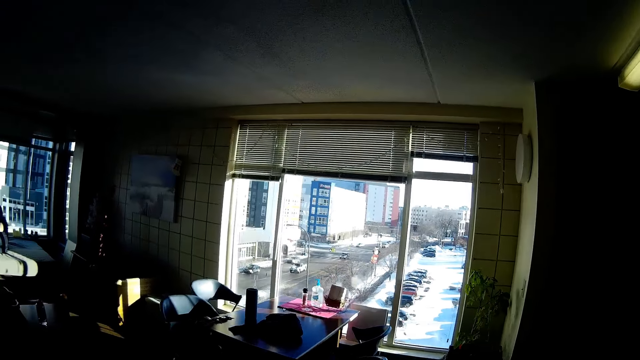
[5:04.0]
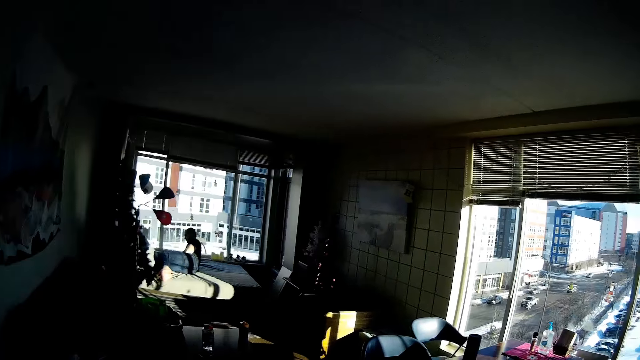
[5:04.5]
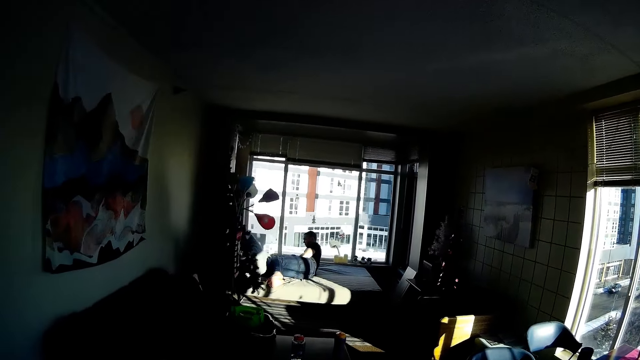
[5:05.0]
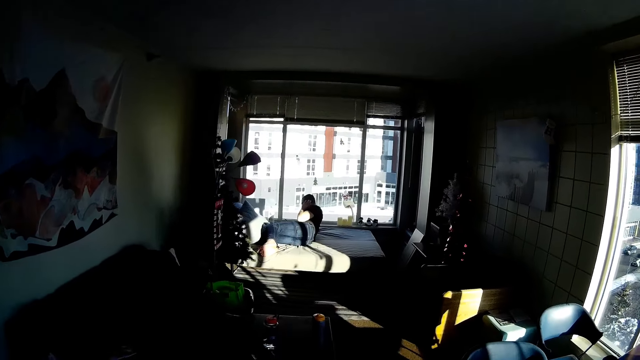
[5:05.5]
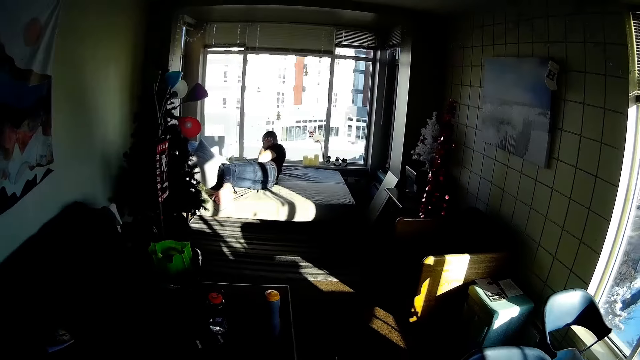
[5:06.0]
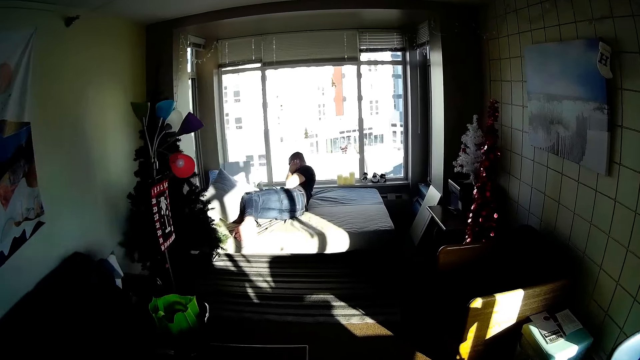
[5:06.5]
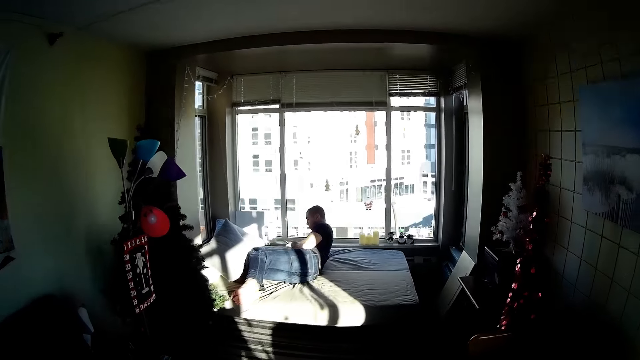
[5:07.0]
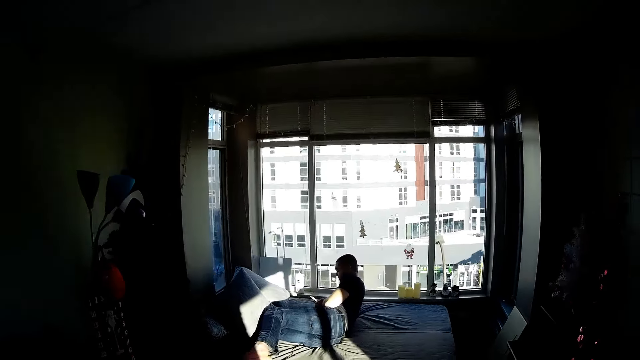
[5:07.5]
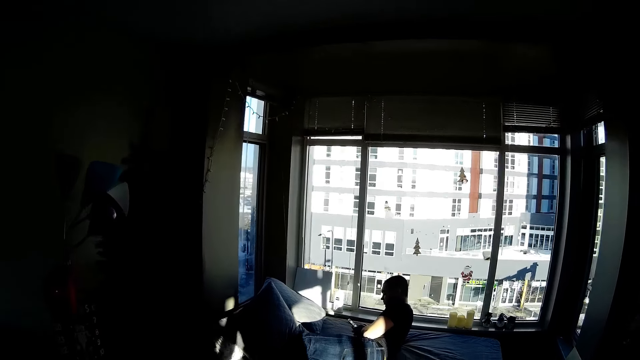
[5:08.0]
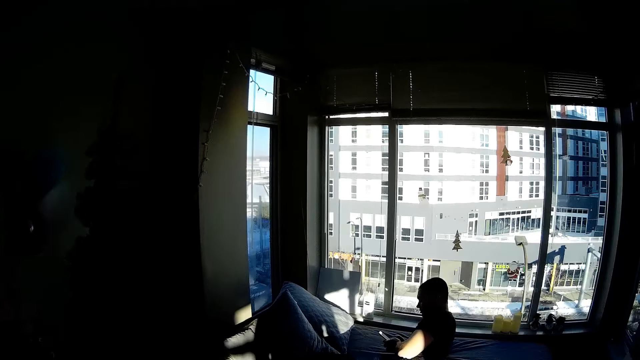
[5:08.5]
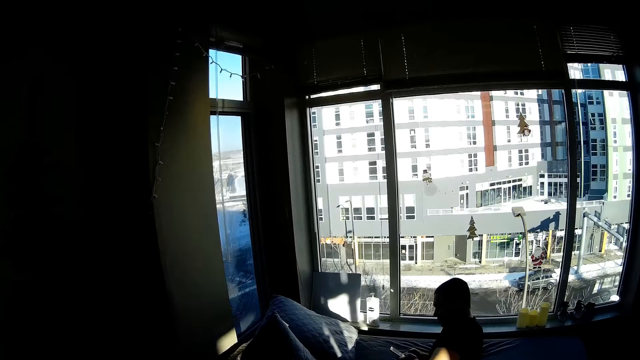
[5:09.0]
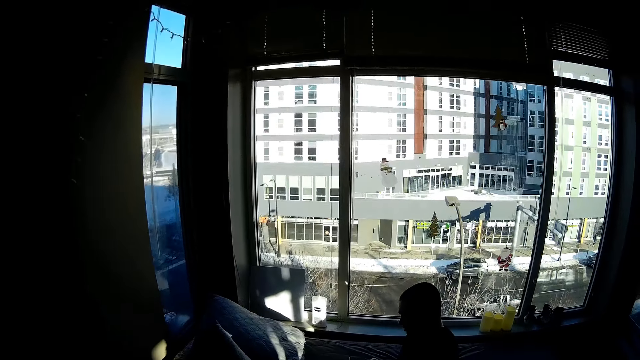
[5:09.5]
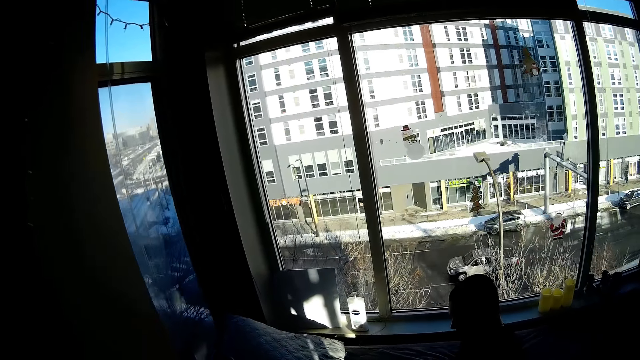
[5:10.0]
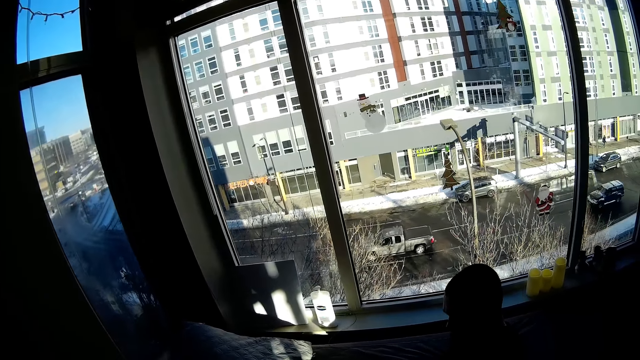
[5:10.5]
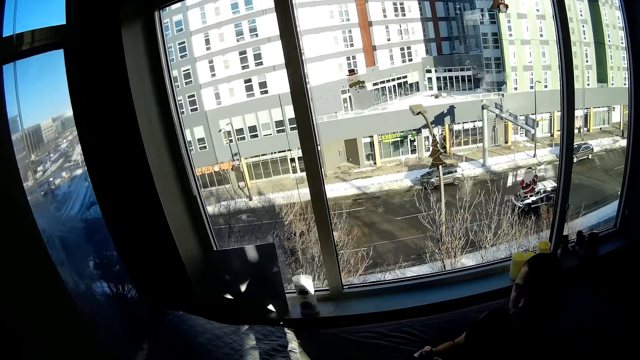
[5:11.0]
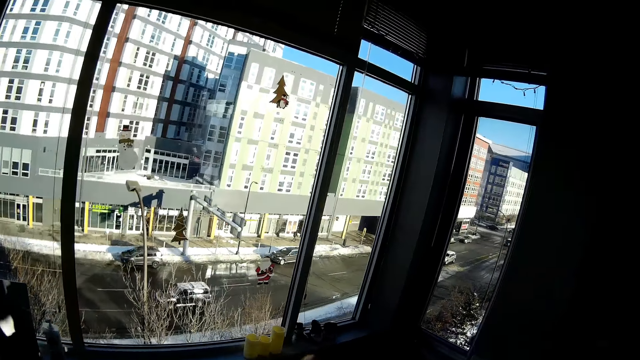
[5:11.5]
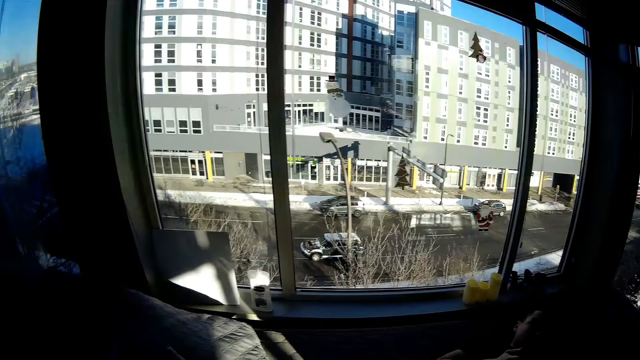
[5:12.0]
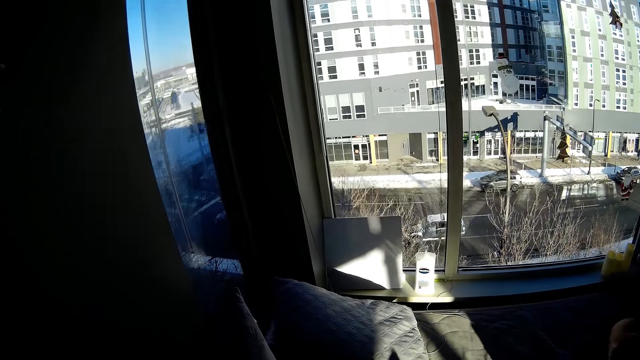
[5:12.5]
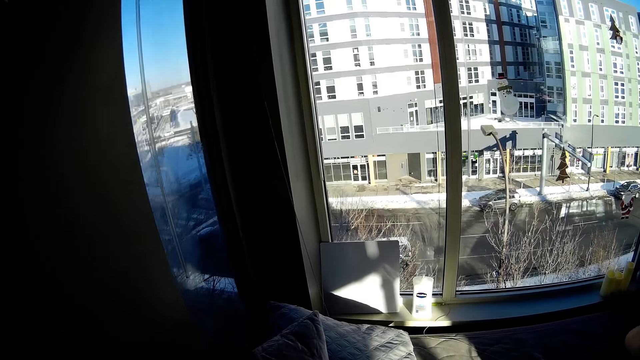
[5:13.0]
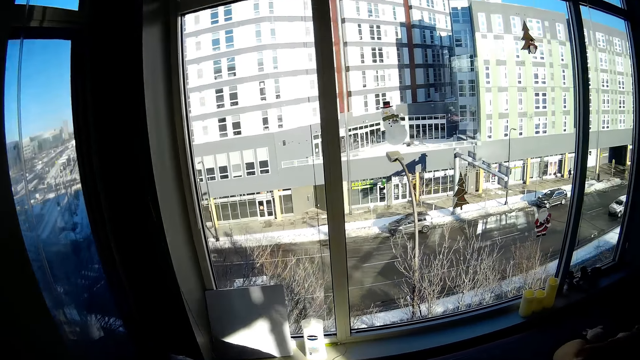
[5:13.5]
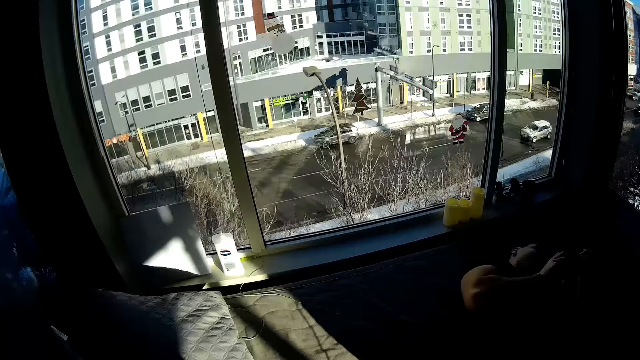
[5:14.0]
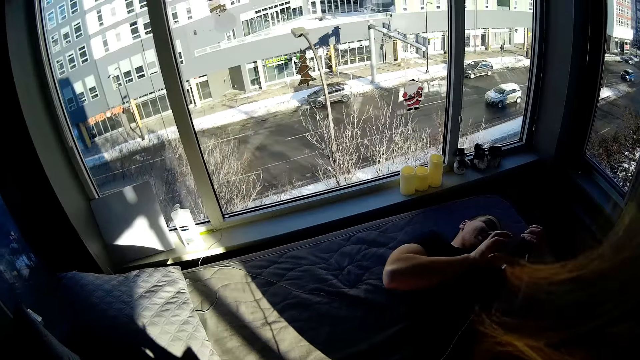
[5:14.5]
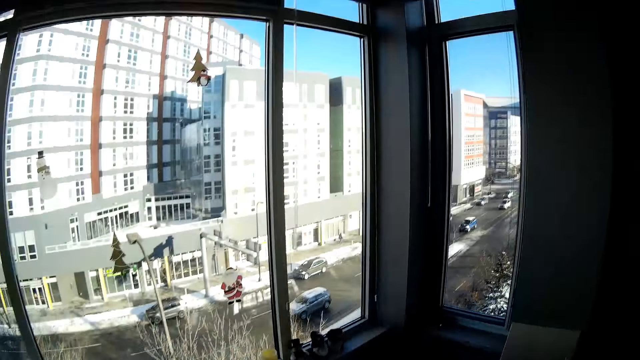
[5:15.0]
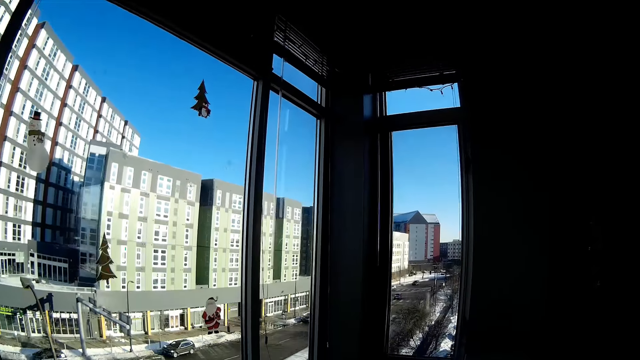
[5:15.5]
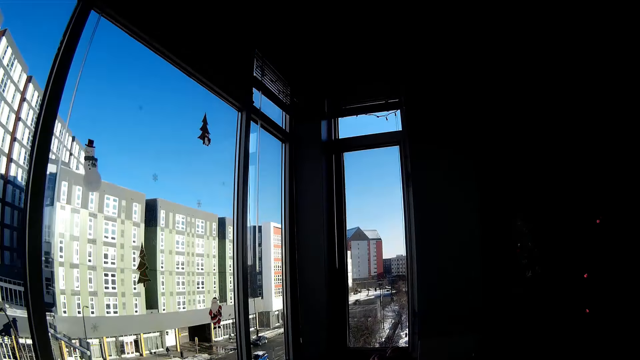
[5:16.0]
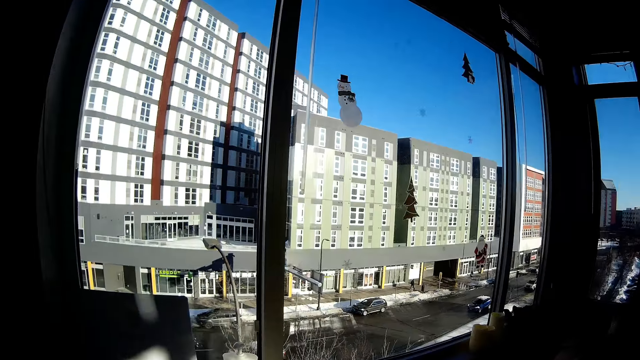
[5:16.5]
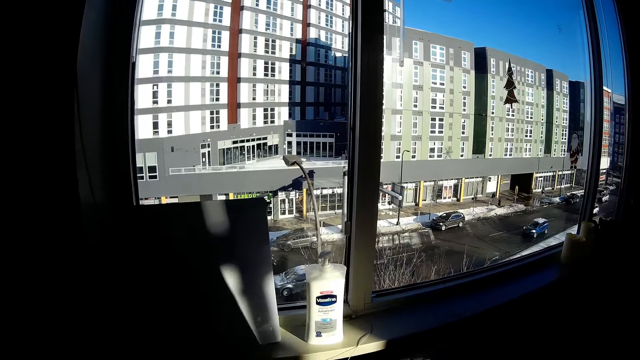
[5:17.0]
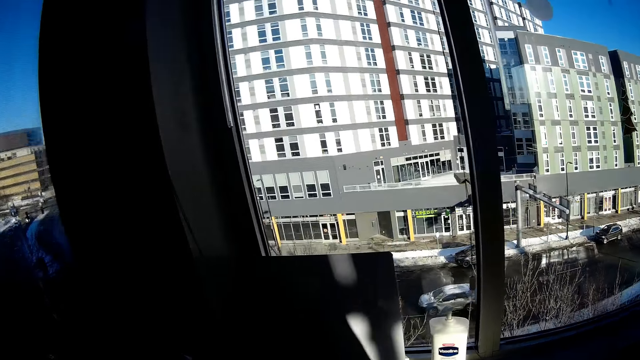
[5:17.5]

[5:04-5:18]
A man relaxes on the bed. The man scrolls the phone and moves on the bed. The camera wearer looks around. They sleep. They move a pillow and move around. The man relaxes on the bed.

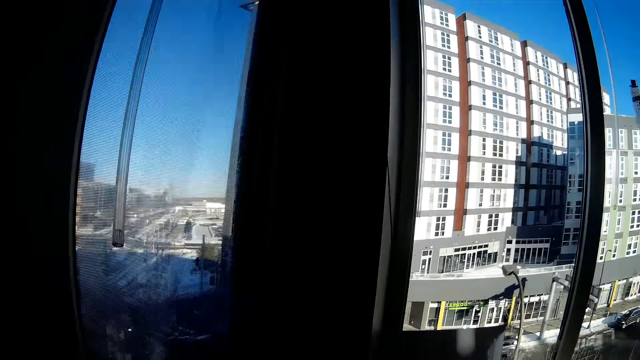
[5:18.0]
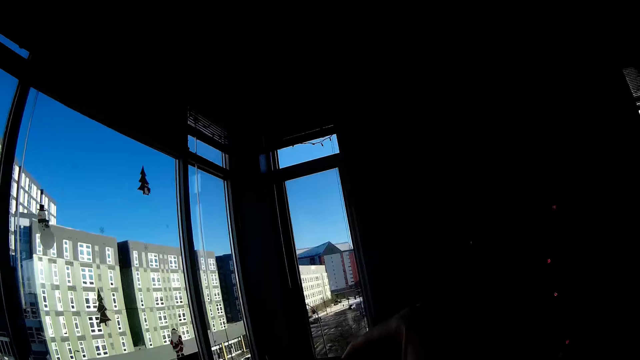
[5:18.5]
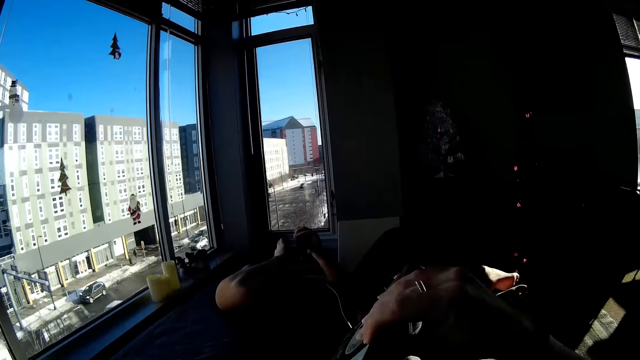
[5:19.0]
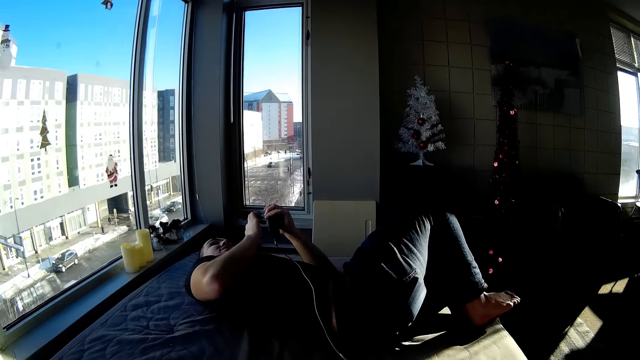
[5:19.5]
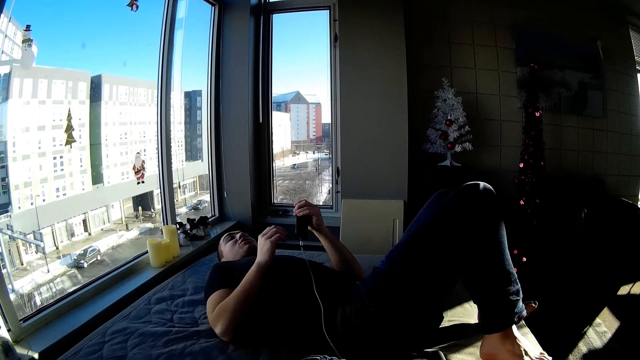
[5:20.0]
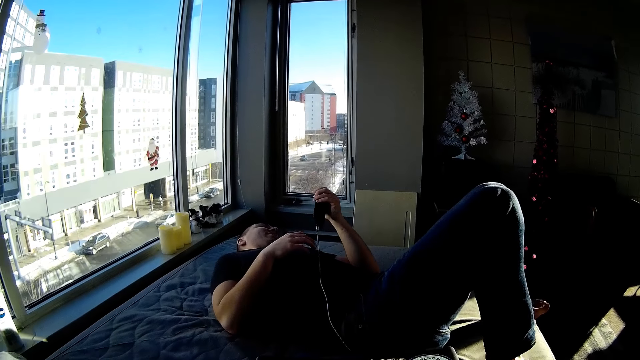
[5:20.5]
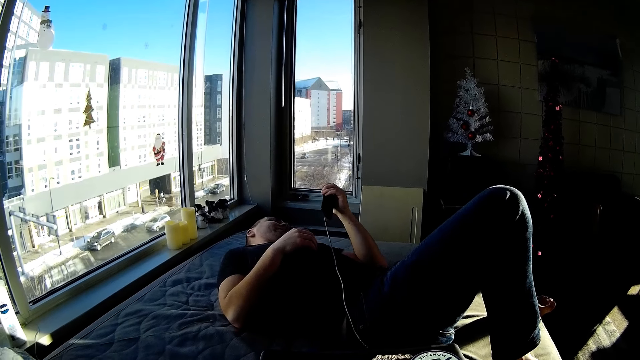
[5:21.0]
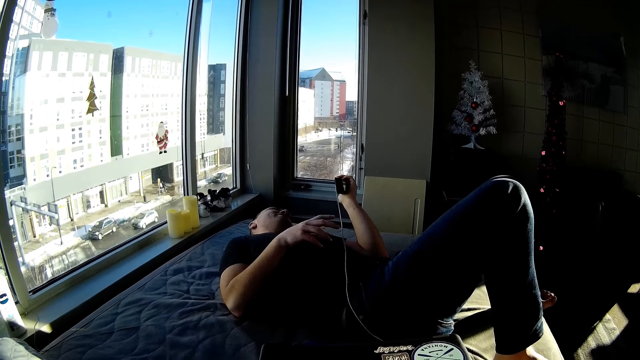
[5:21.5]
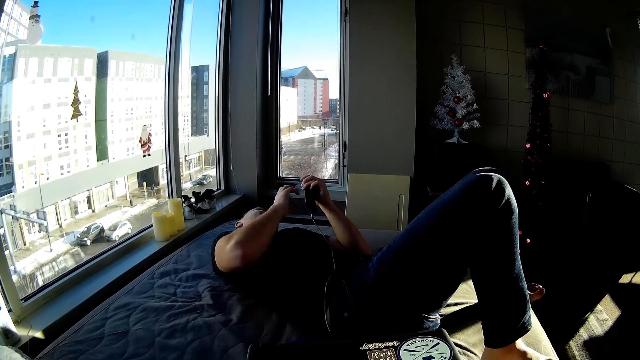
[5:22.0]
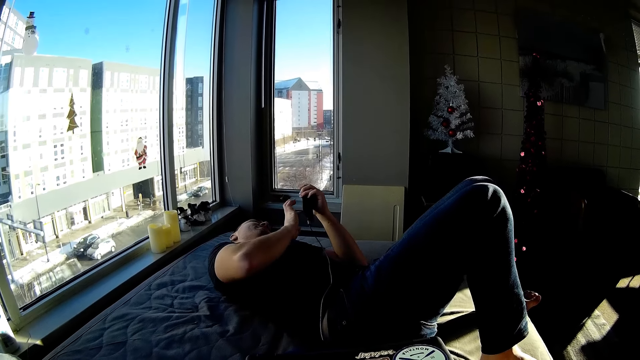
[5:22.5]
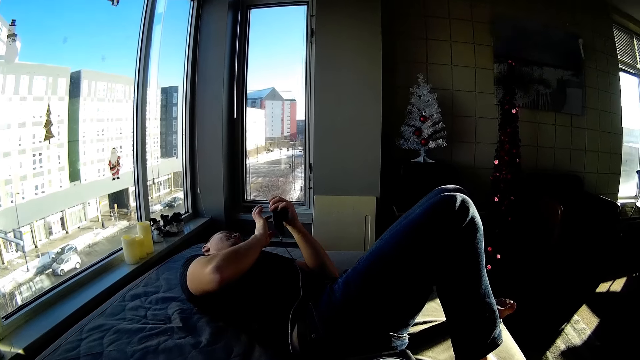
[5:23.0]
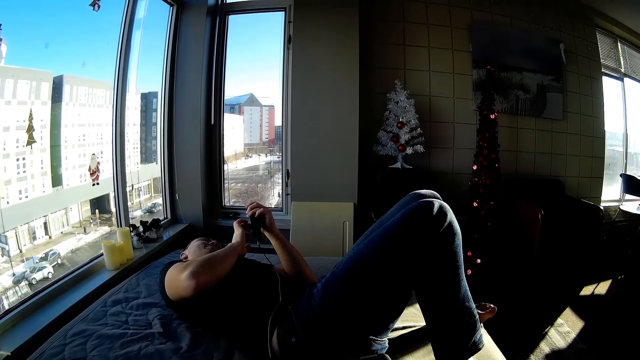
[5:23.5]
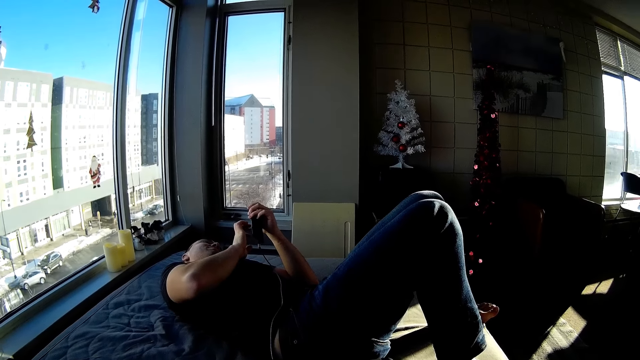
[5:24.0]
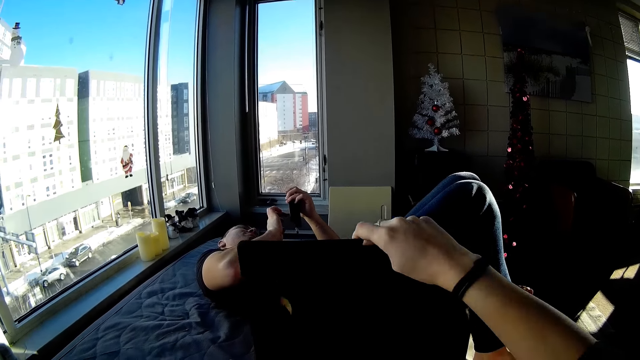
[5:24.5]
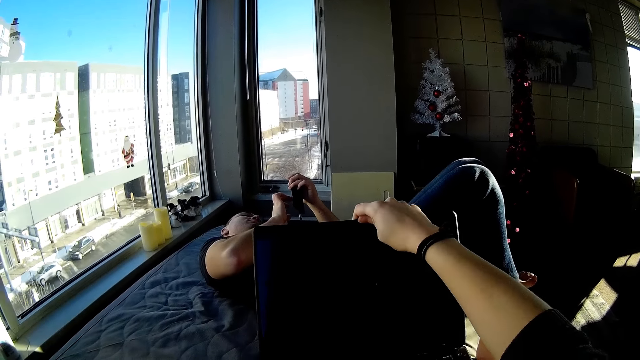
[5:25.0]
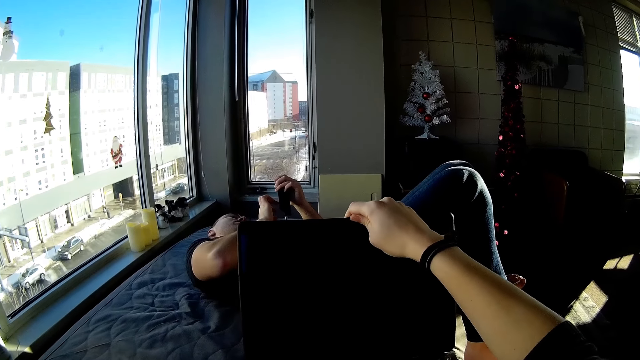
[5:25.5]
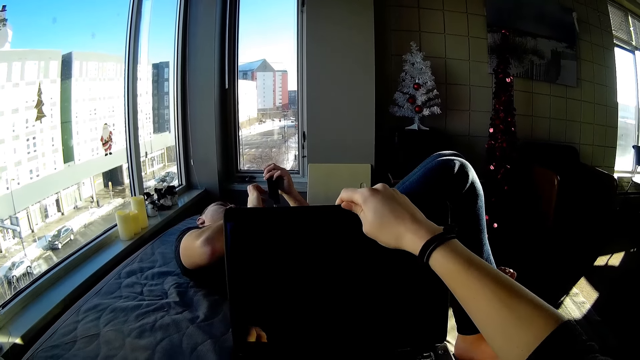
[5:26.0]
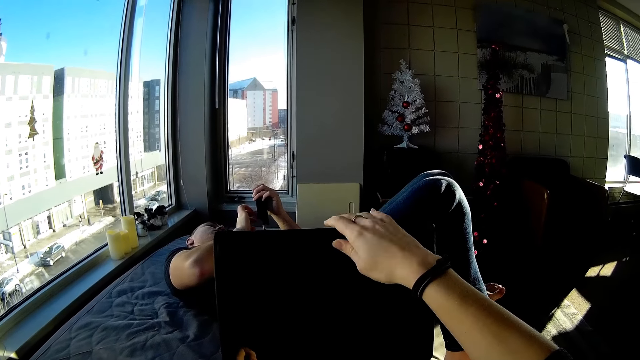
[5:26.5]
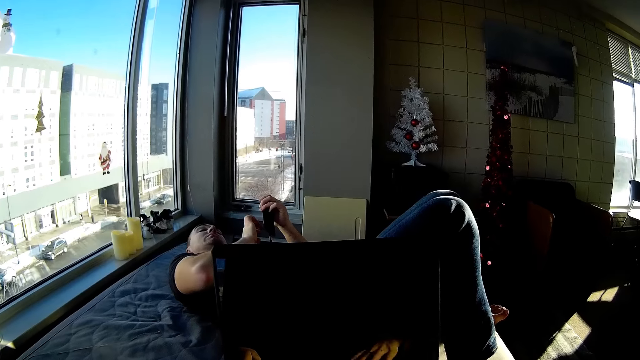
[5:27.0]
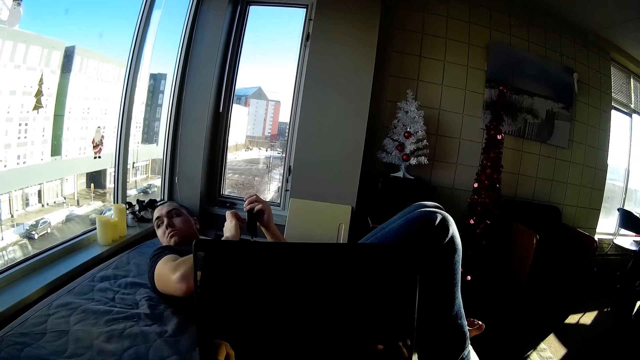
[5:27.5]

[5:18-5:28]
The camera wearer watches the background. They close a laptop. A man relaxes on the bed and moves on the bed. The camera wearer looks around. The man operates a mobile phone and scrolls the phone. The camera wearer opens the laptop. They look around. The man looks around.
